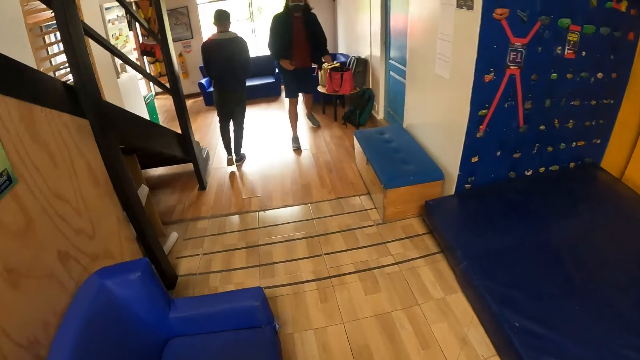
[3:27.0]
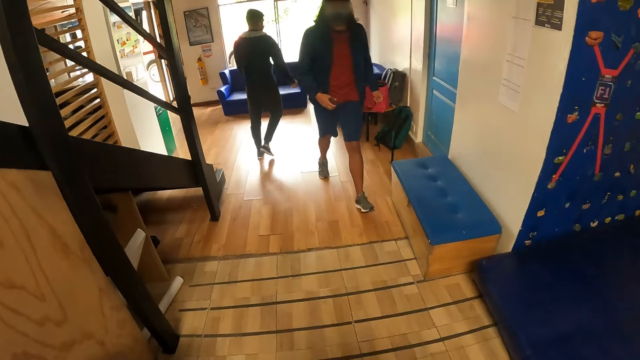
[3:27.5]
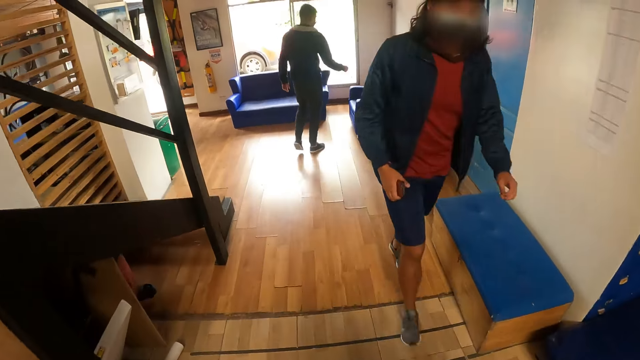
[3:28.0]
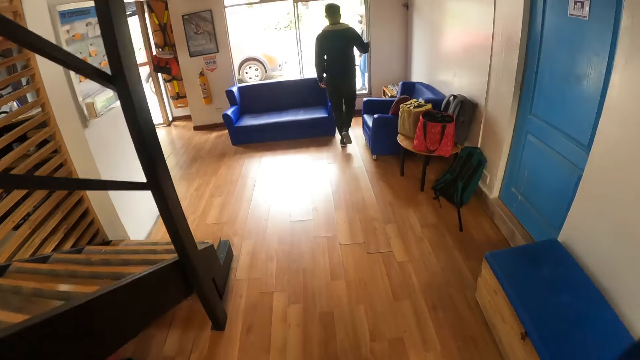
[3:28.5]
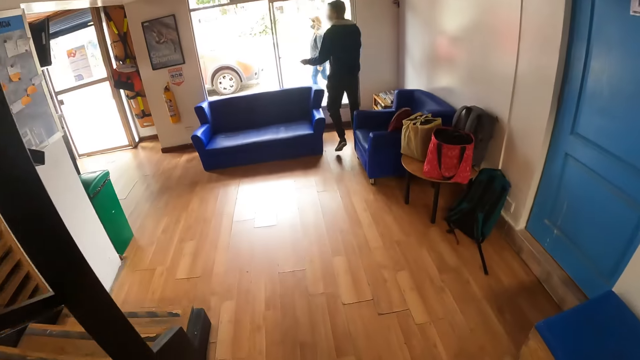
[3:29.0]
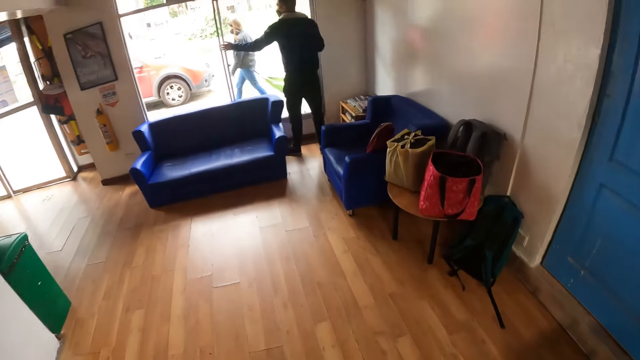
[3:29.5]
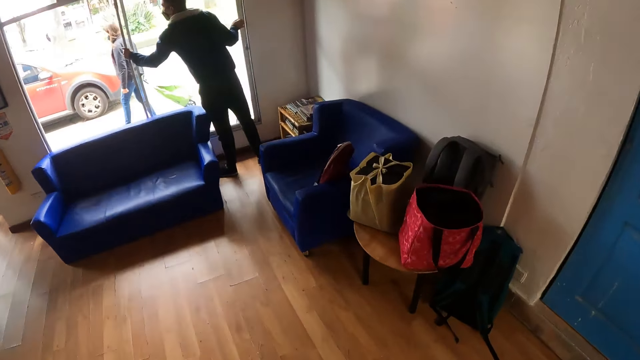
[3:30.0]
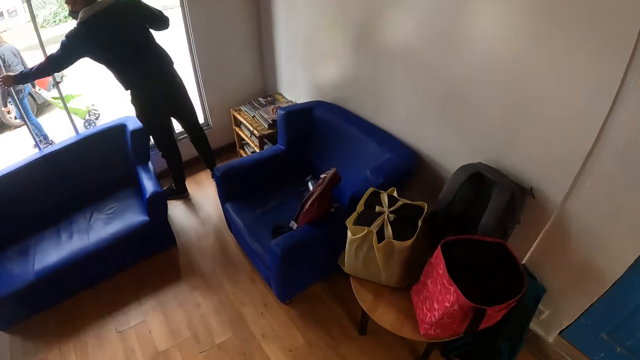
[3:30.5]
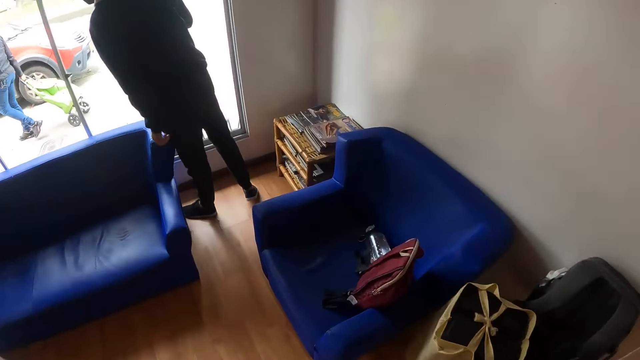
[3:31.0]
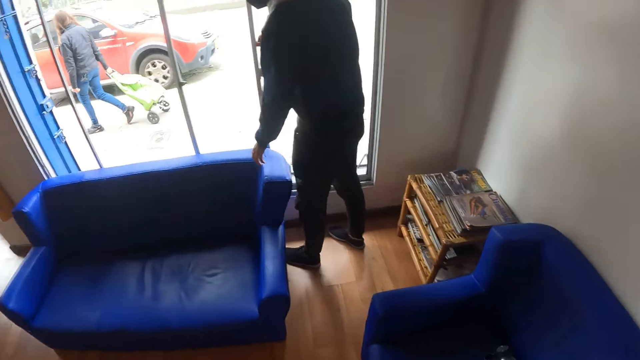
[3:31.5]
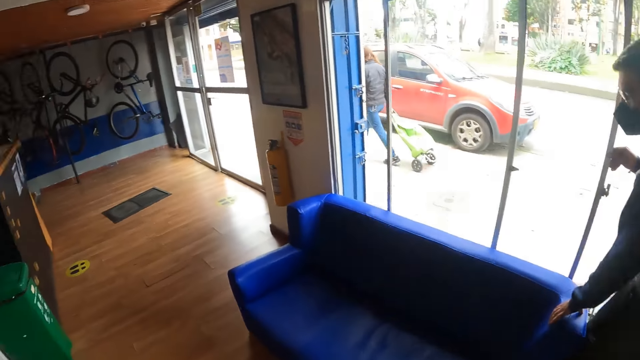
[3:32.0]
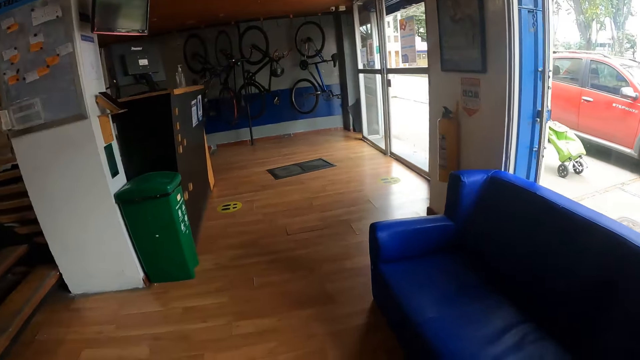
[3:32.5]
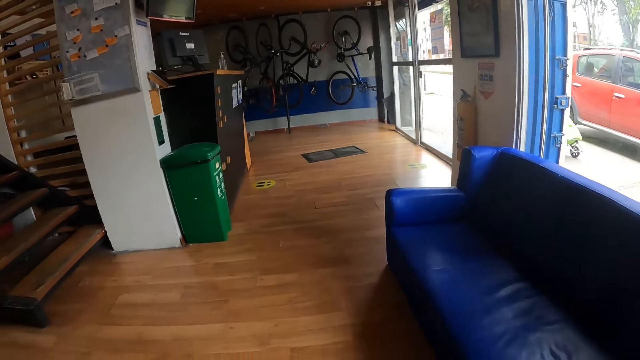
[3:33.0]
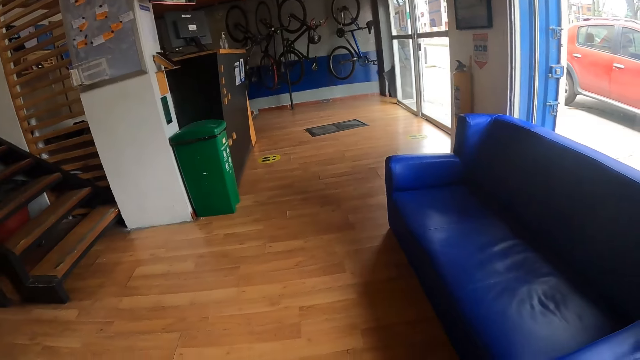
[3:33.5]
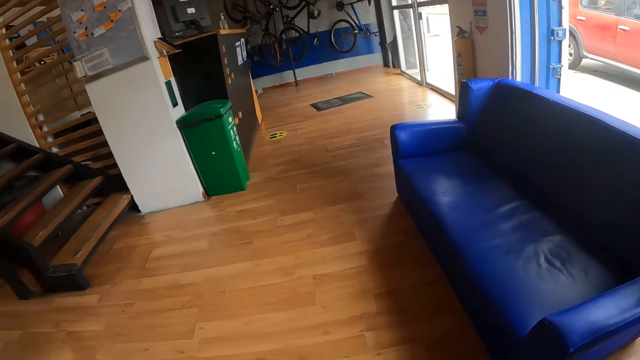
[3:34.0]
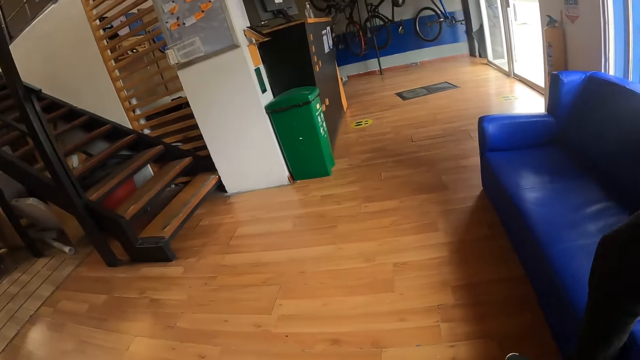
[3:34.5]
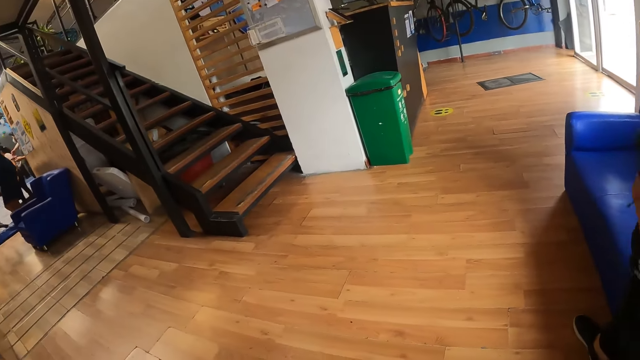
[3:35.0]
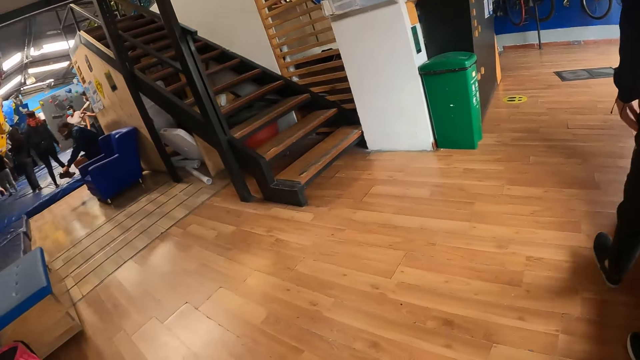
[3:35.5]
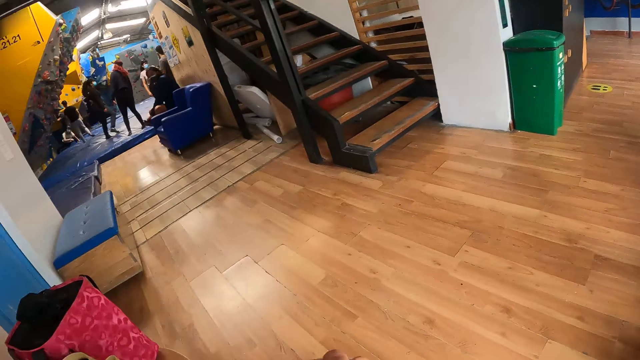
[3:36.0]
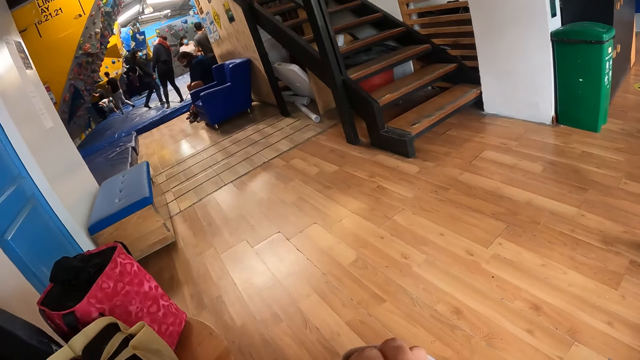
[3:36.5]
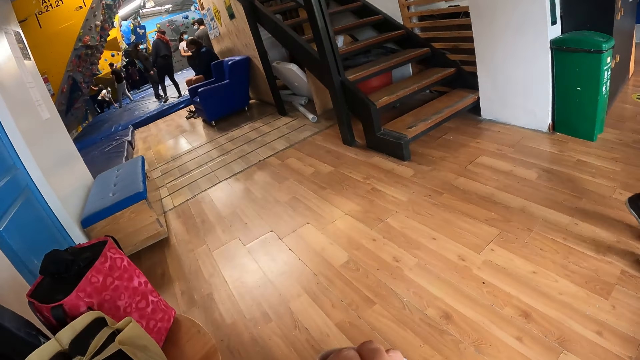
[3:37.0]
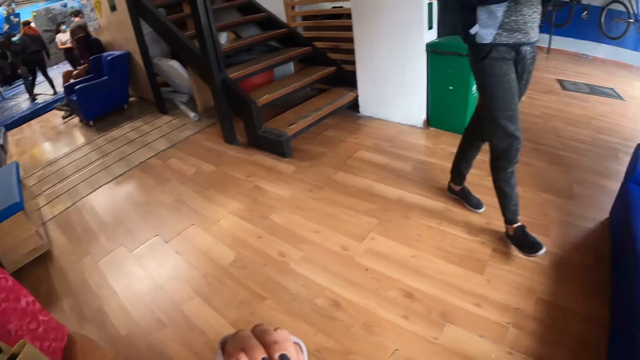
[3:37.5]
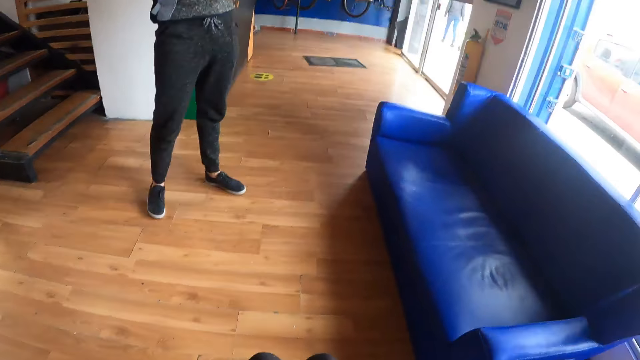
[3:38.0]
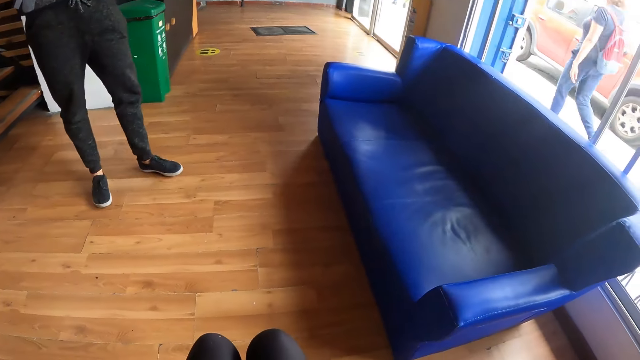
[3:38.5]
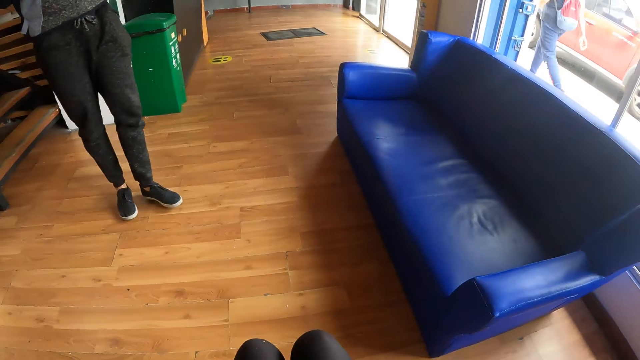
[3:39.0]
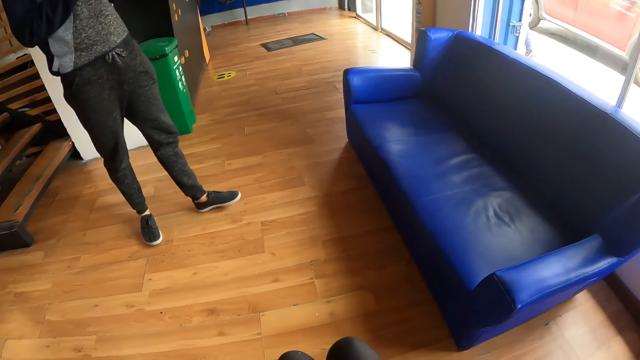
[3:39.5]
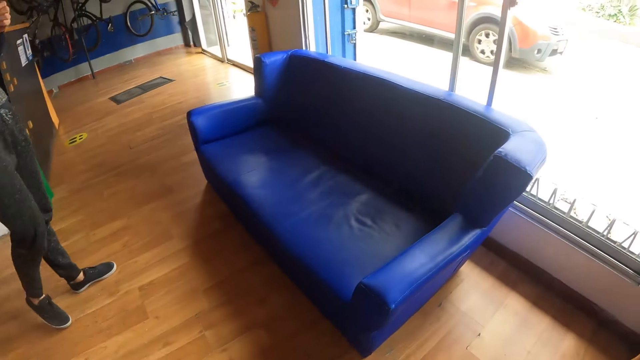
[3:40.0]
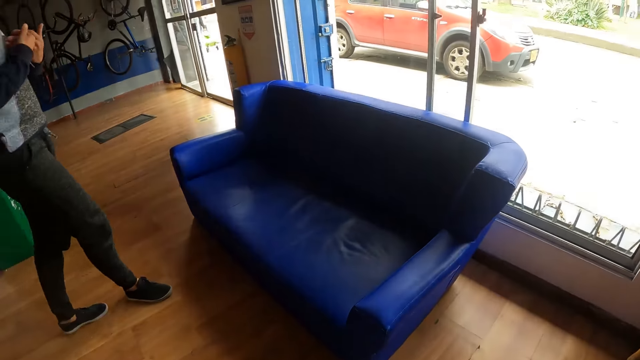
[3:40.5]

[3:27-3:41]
The boy slides open a patio window with both hands. The camera wearer stops. They sit on a sofa. They turn around. They interact with the boy.

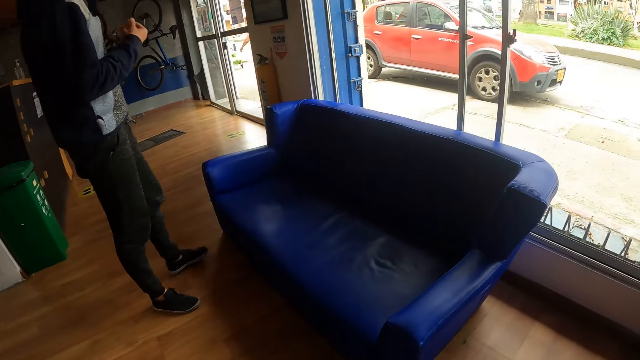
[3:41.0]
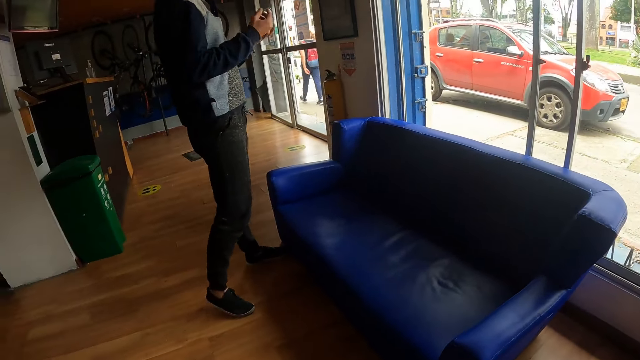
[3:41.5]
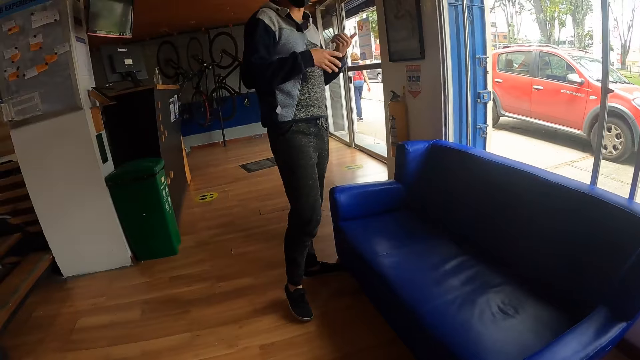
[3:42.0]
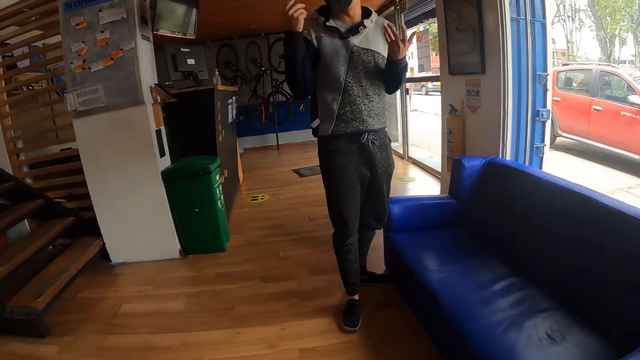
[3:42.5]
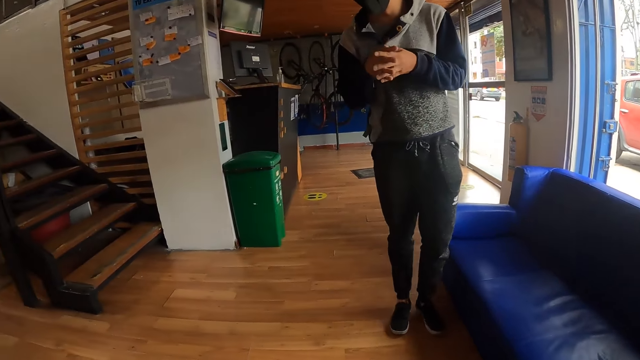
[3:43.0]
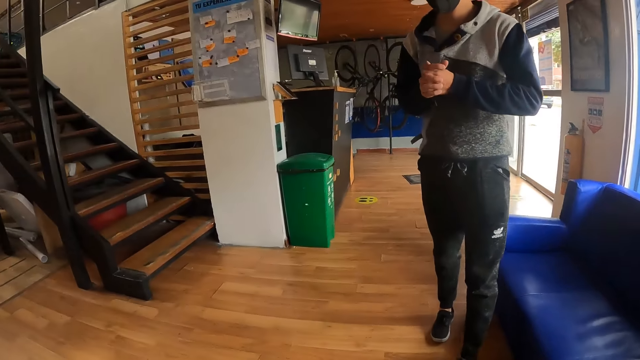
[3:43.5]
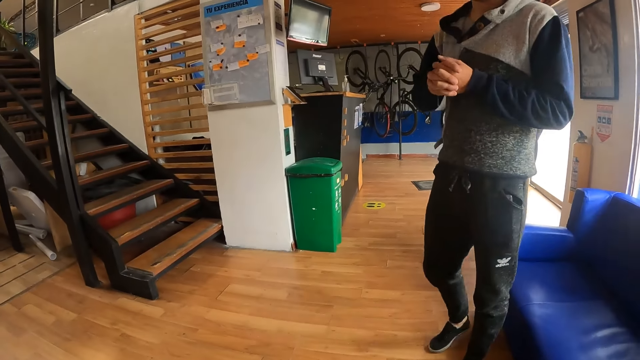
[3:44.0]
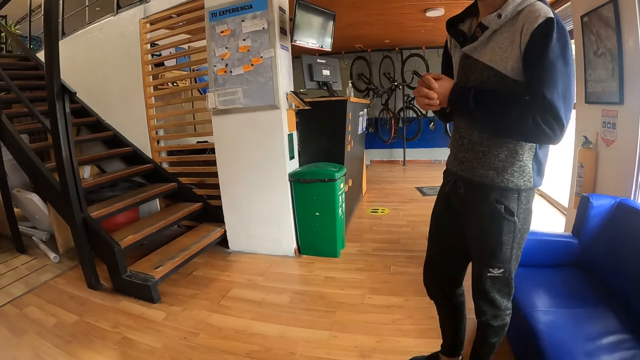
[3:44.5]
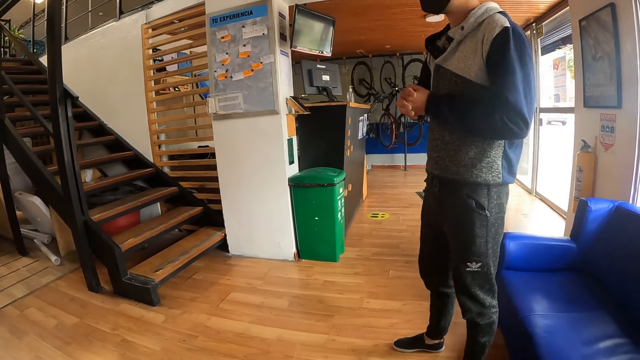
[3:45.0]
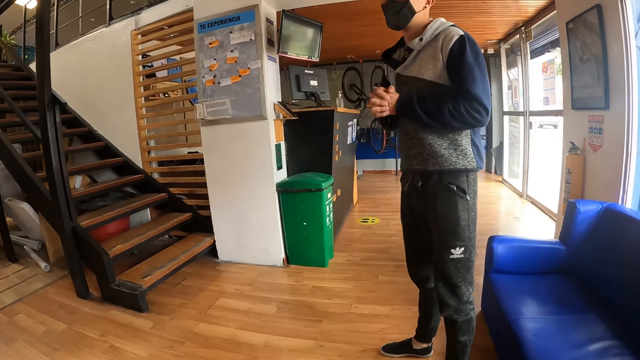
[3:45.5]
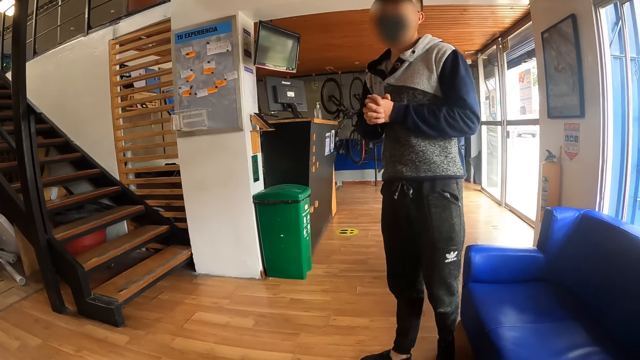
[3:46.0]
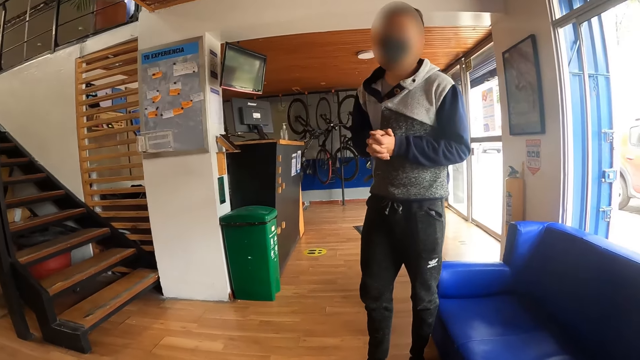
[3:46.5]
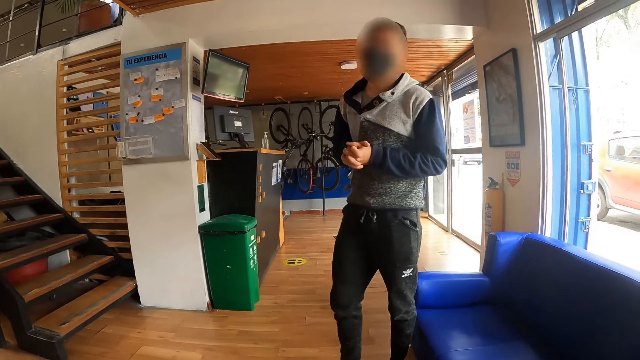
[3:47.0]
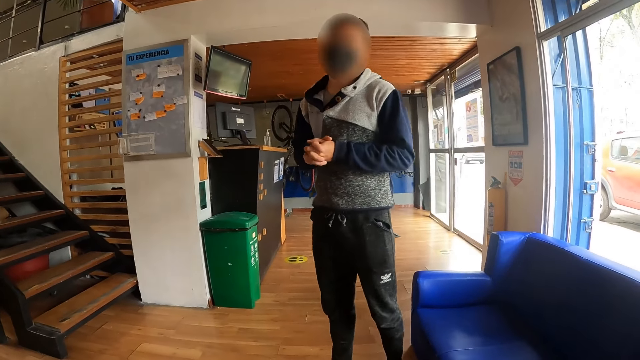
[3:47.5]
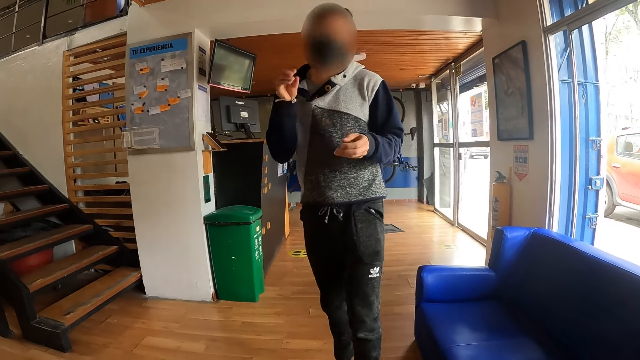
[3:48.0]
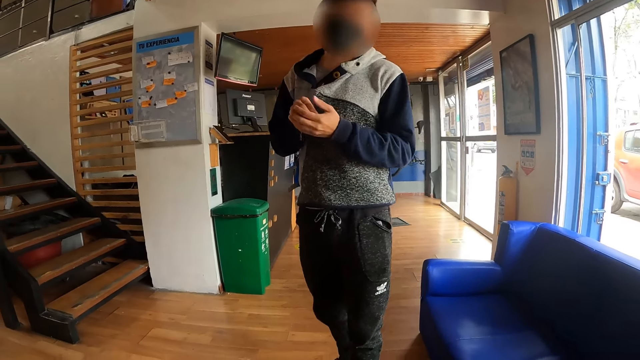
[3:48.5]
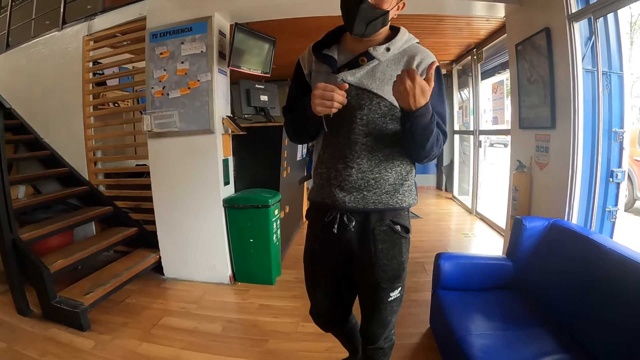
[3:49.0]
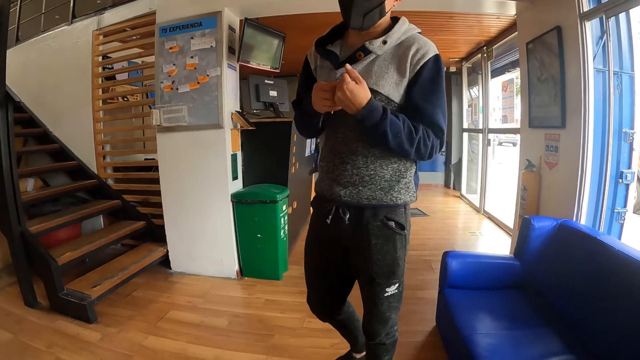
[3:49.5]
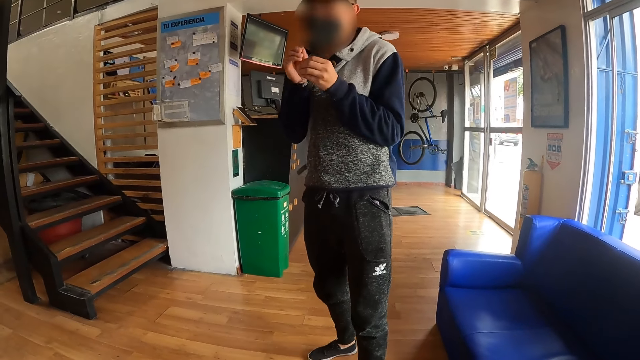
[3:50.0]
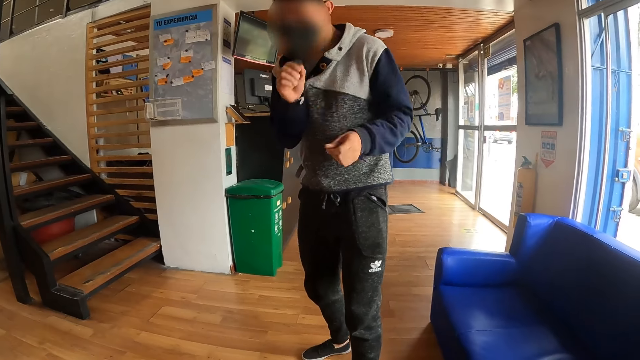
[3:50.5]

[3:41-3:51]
The camera wearer converses with a man.
